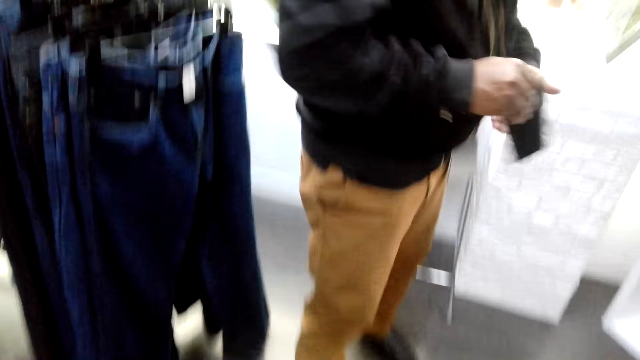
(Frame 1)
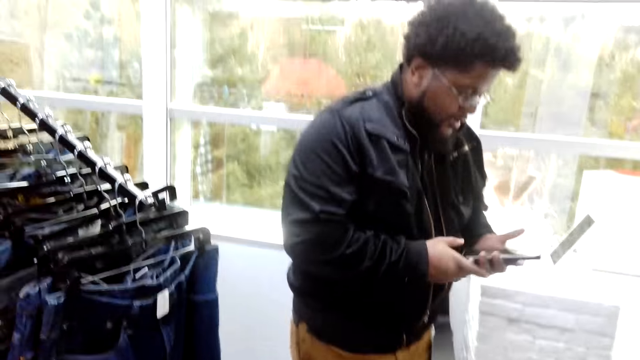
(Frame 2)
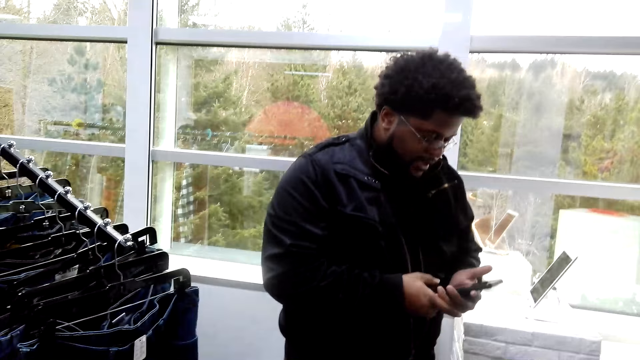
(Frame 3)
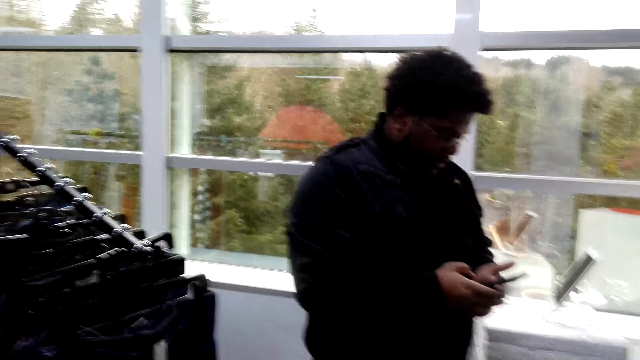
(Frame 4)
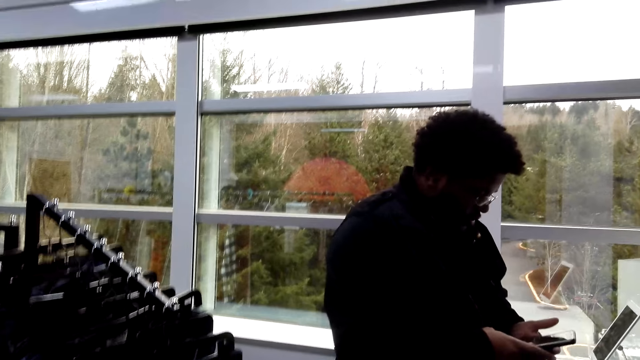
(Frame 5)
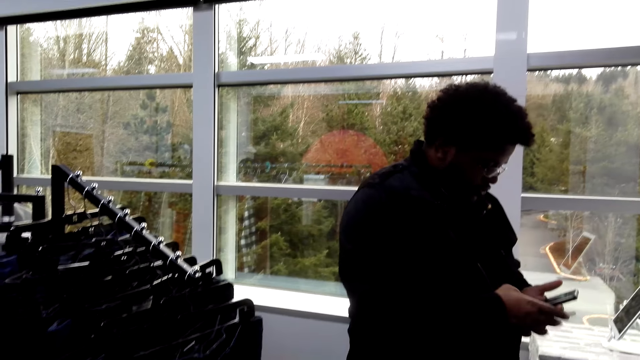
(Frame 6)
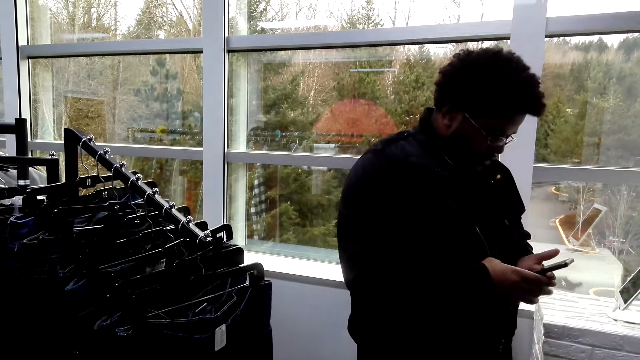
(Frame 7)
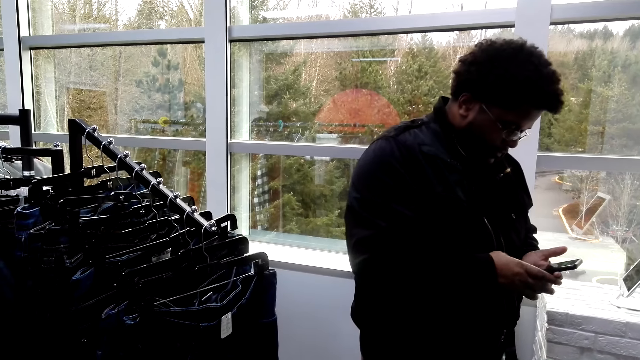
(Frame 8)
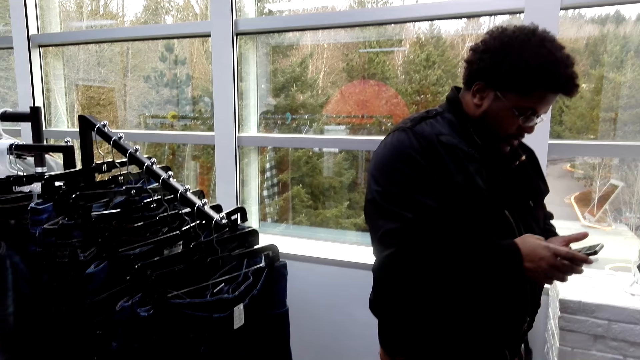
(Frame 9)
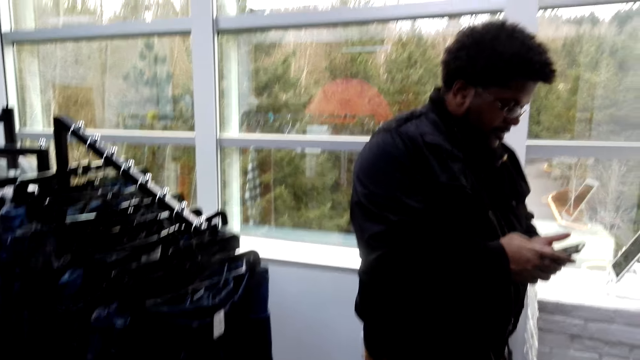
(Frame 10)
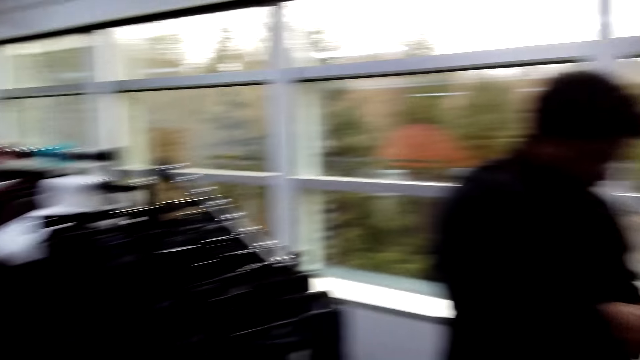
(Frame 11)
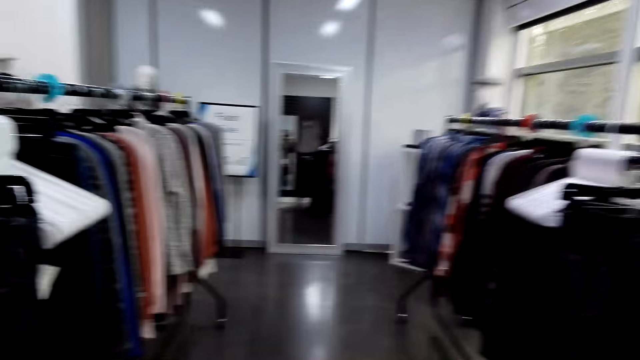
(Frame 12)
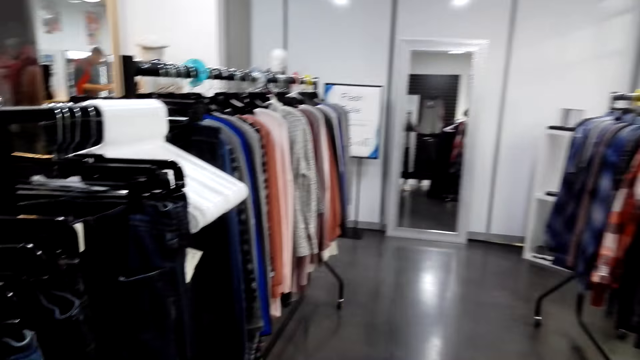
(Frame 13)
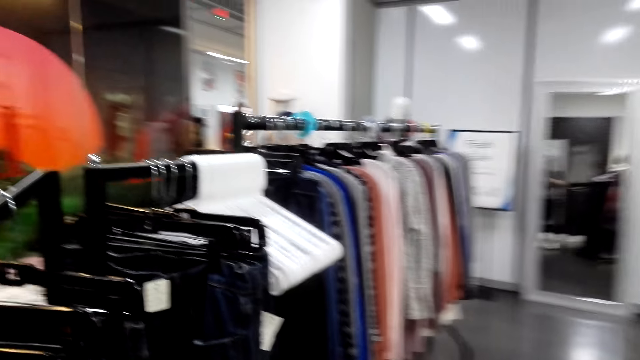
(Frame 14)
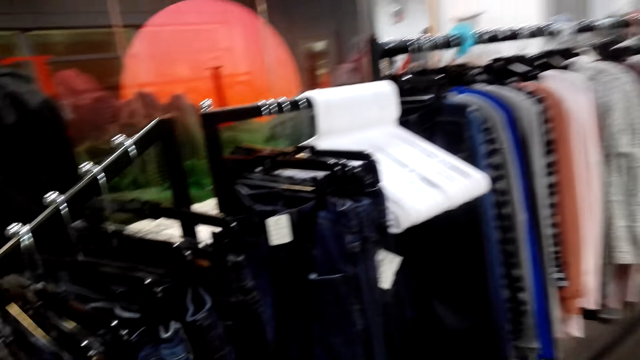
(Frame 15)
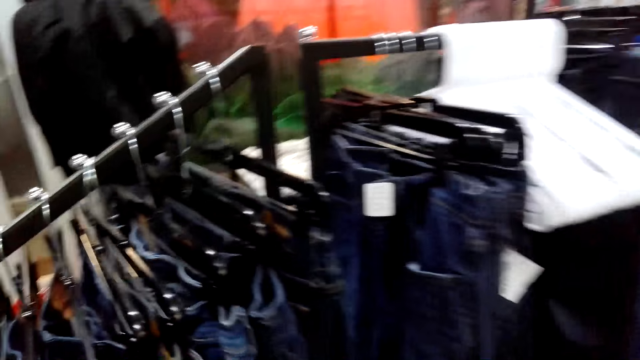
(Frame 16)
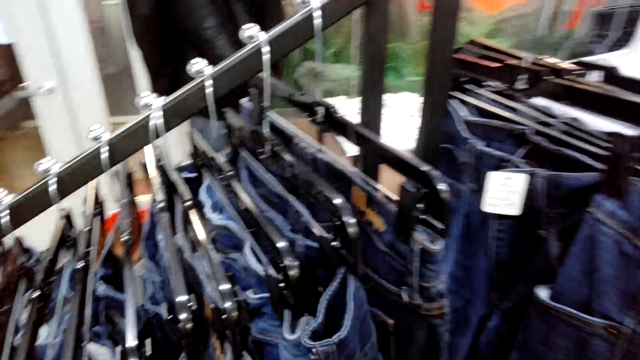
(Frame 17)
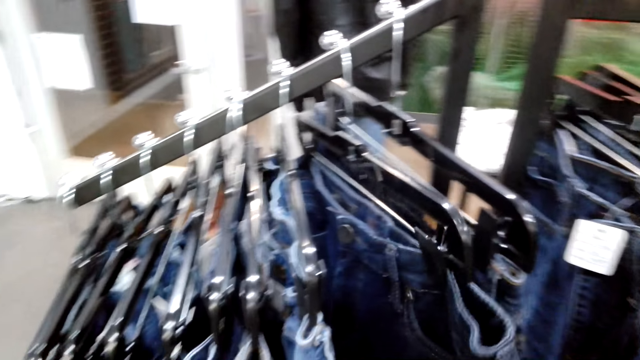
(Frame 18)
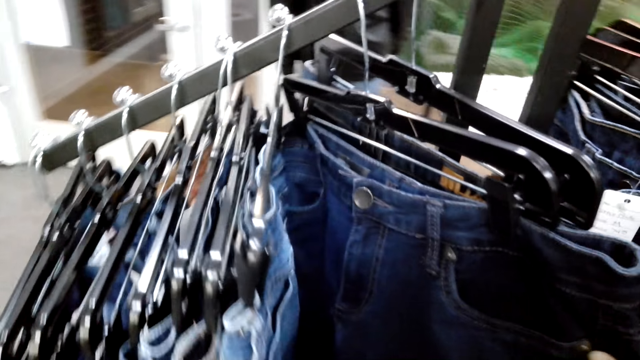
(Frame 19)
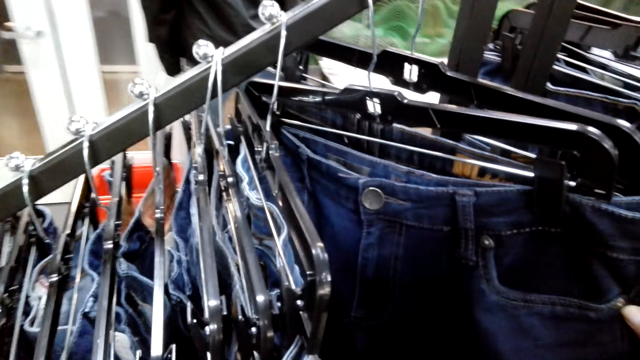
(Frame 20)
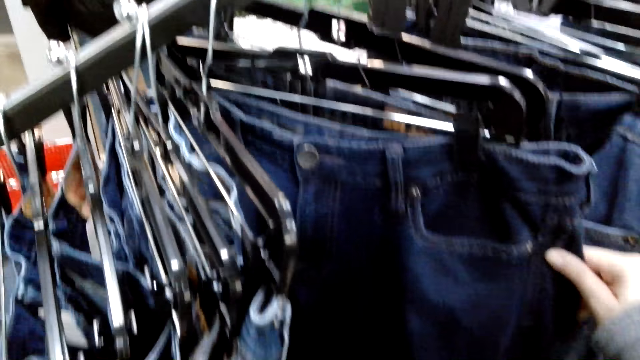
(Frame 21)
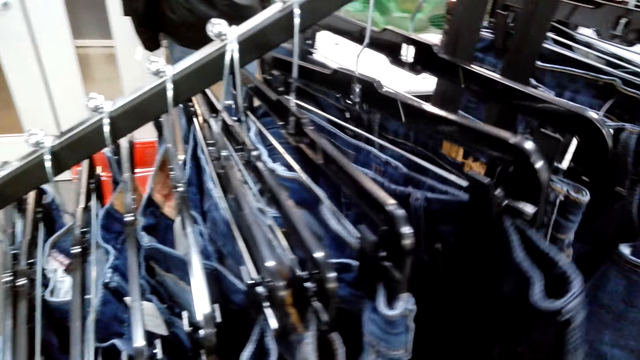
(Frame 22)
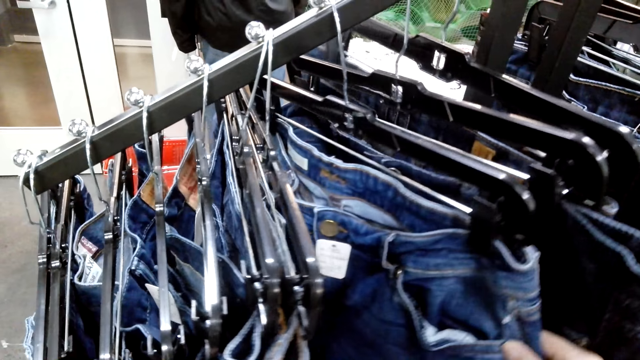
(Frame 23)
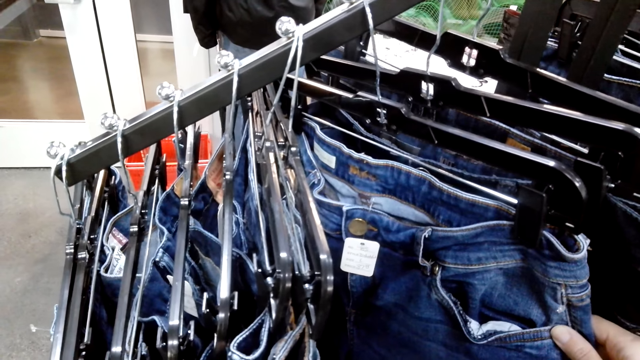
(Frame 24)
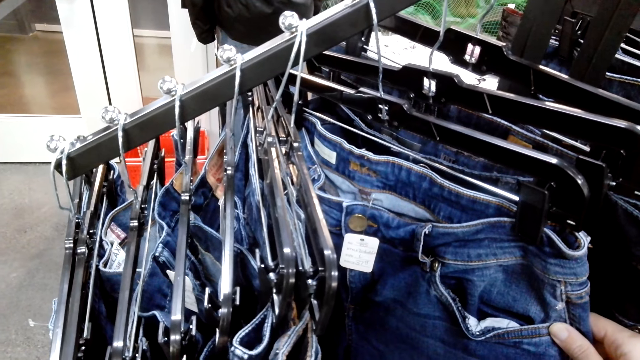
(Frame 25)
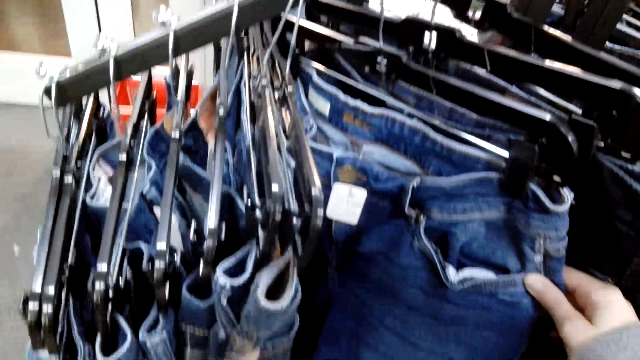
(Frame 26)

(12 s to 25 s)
A man holds a phone. The man uses the phone. The camera wearer looks at the man. They move around. They turn around the jeans. They touch the clothes. They push the jeans aside.

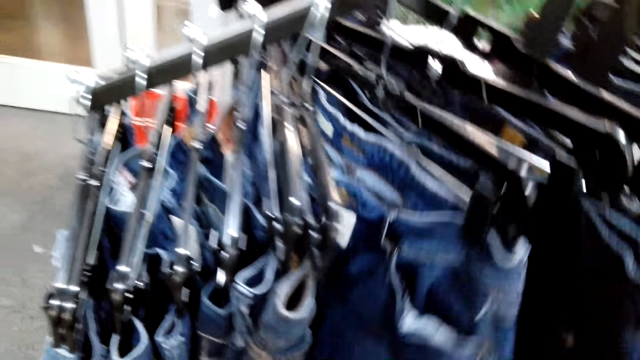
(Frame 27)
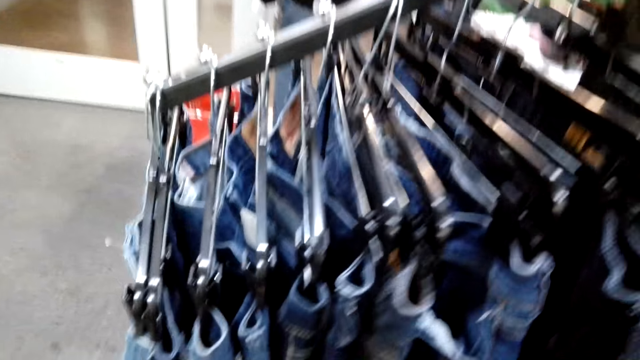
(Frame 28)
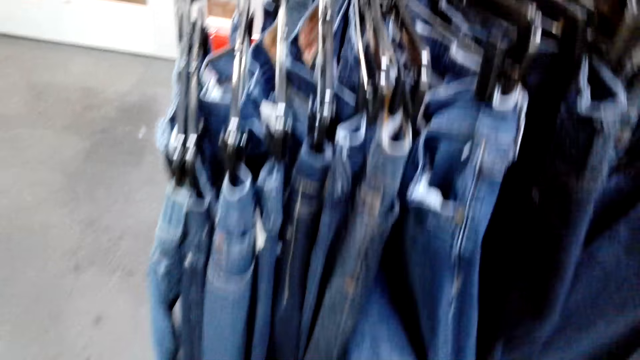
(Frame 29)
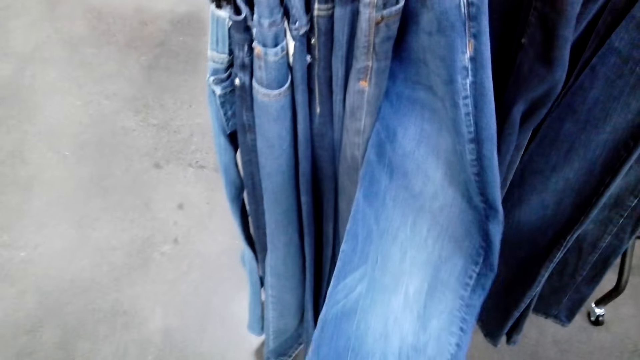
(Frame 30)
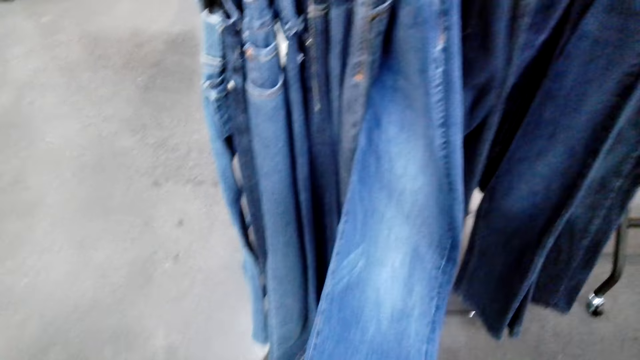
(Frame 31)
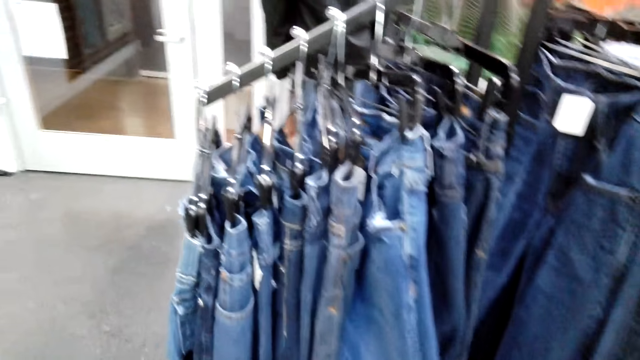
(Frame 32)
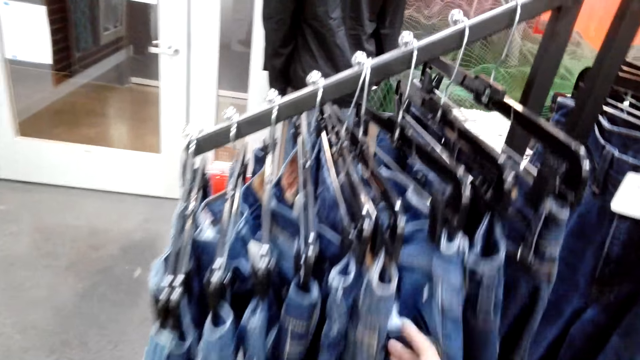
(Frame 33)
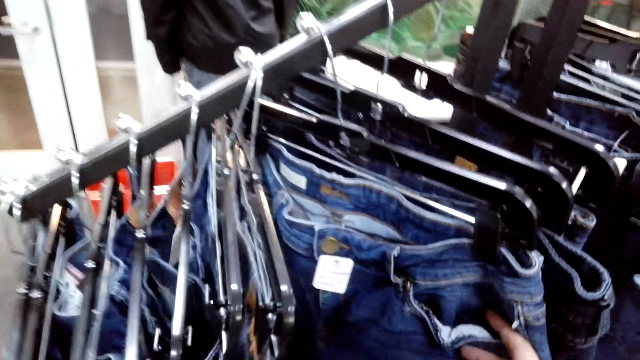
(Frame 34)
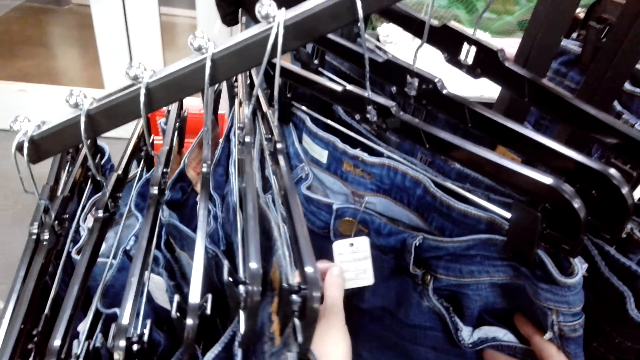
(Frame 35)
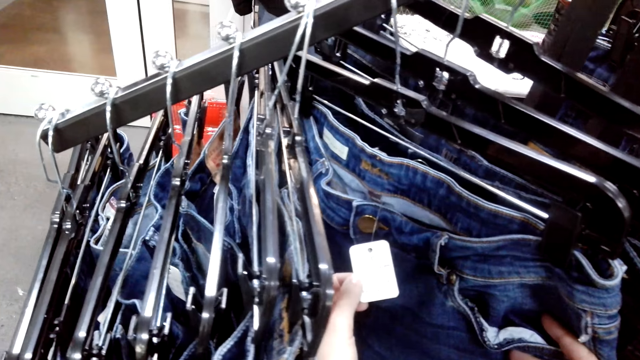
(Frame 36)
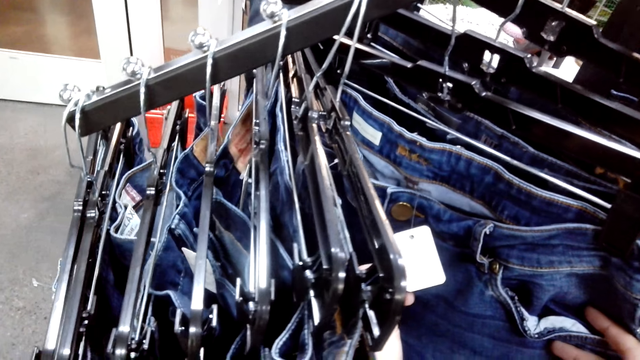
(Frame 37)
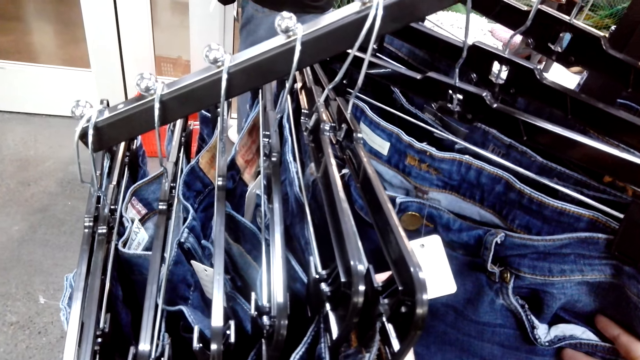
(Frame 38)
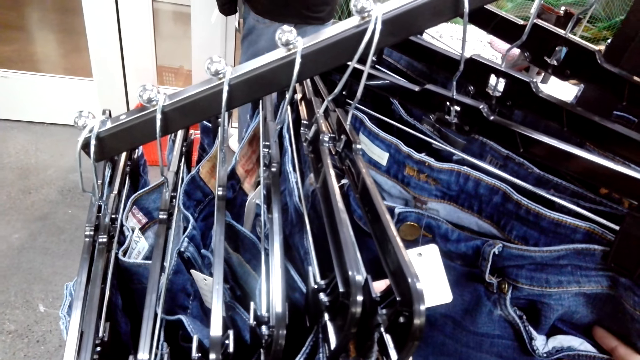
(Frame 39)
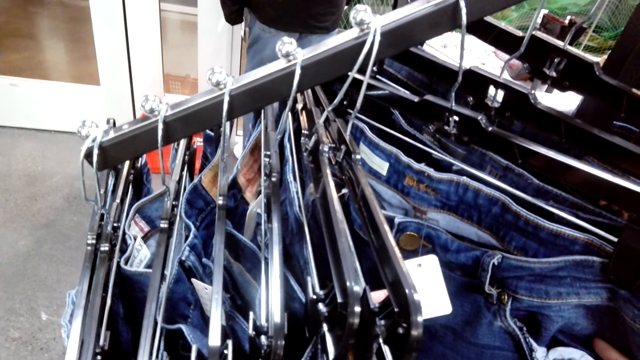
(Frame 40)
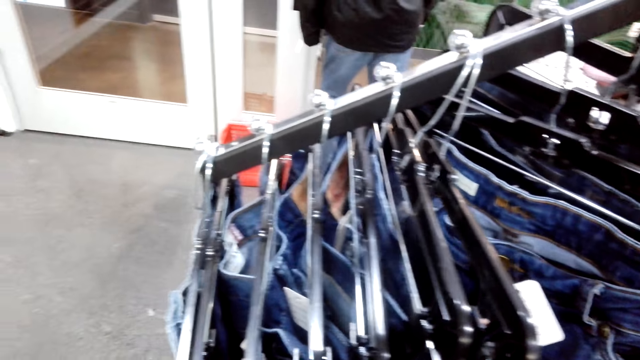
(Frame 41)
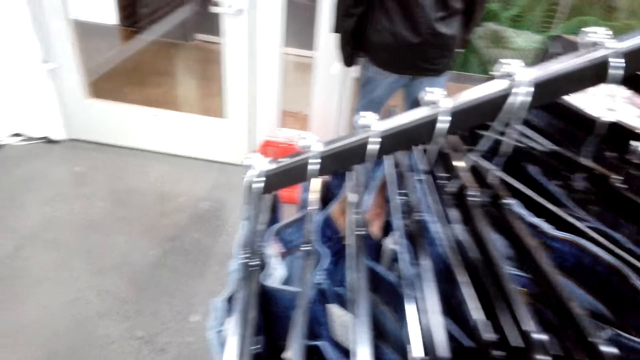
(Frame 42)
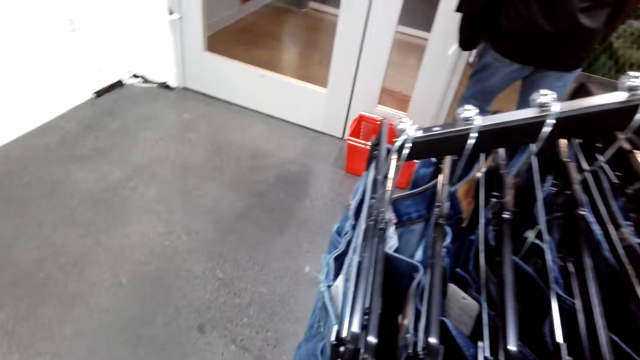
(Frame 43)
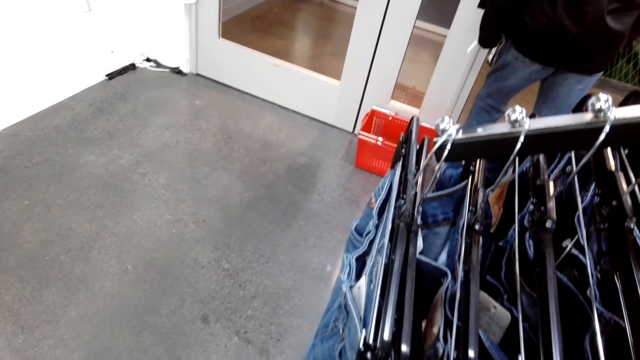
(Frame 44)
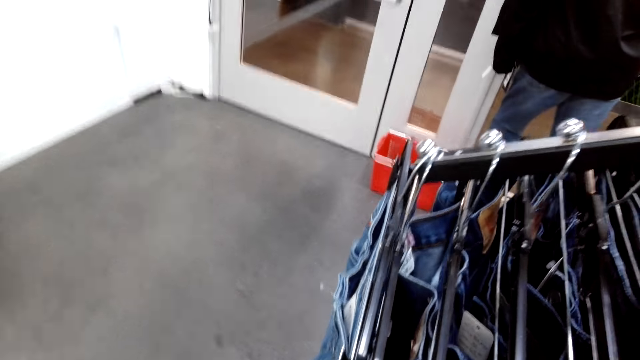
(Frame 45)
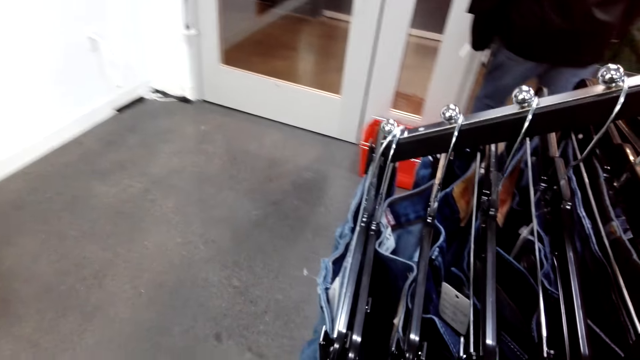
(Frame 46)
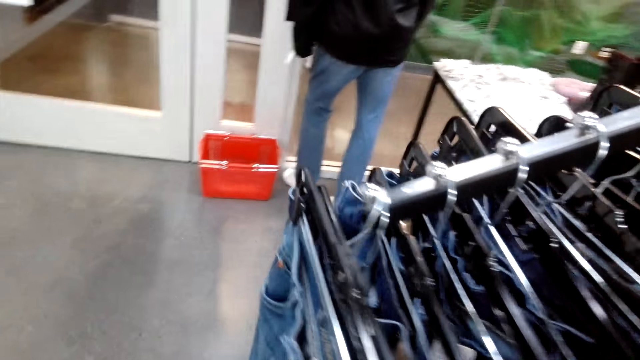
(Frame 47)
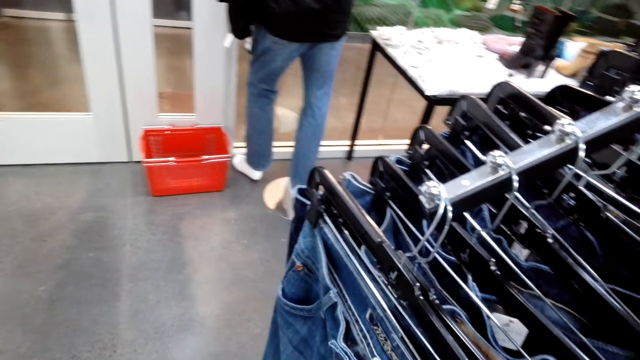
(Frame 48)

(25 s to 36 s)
The camera wearer touches the cloth tag.
